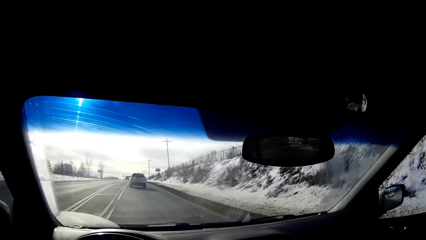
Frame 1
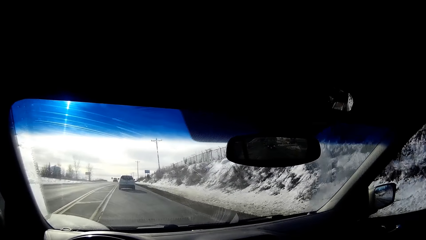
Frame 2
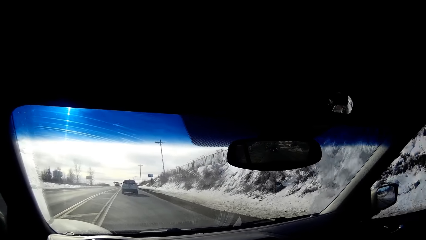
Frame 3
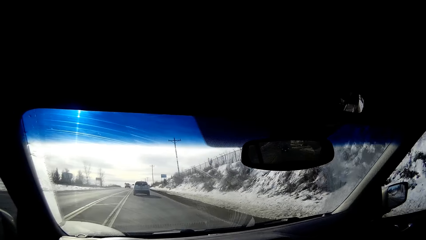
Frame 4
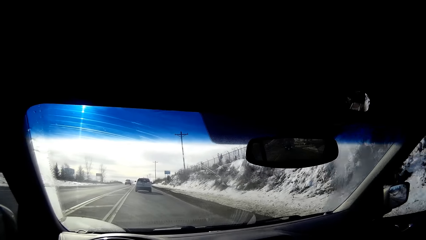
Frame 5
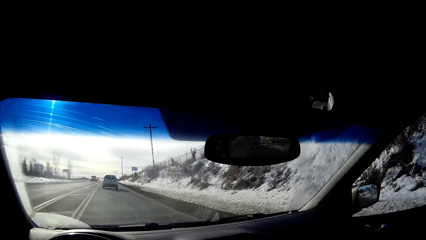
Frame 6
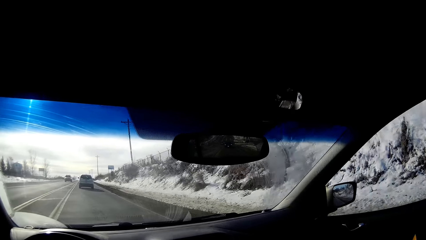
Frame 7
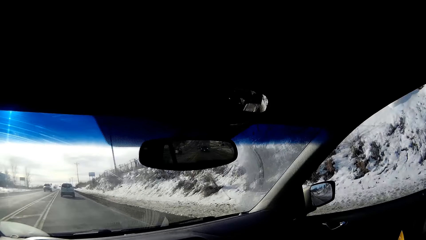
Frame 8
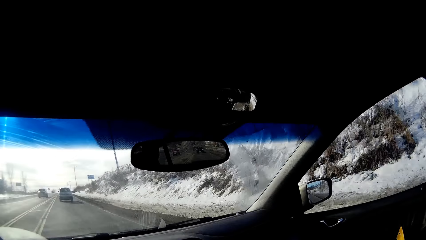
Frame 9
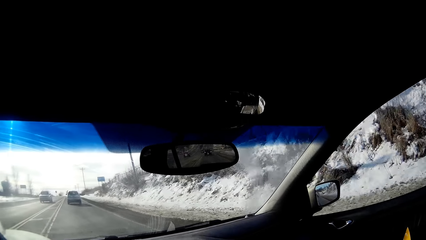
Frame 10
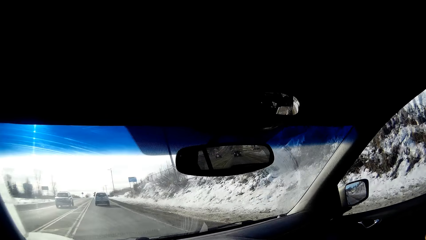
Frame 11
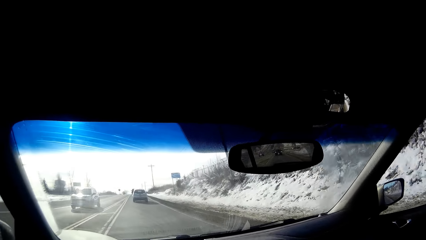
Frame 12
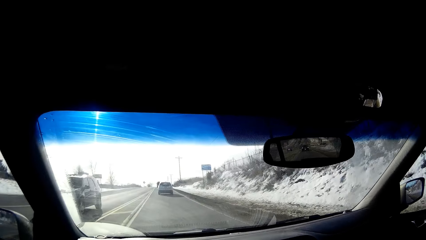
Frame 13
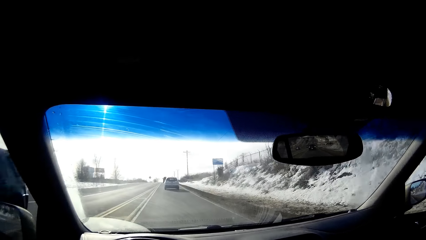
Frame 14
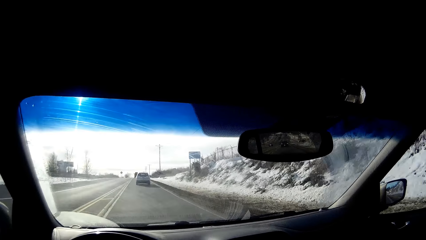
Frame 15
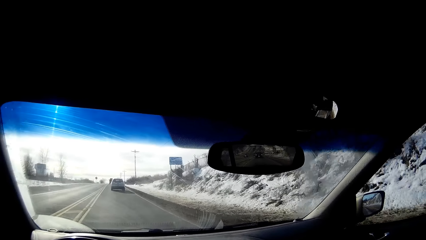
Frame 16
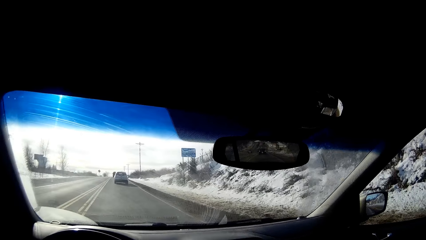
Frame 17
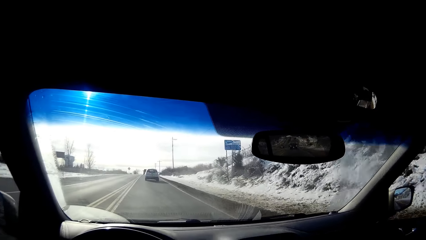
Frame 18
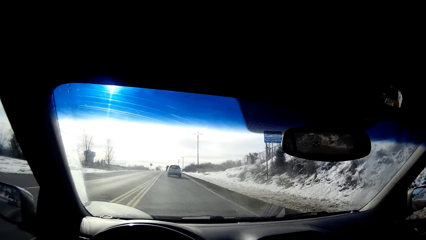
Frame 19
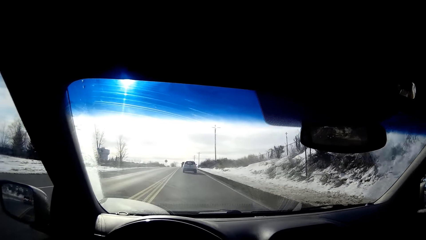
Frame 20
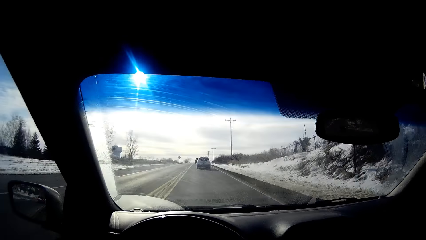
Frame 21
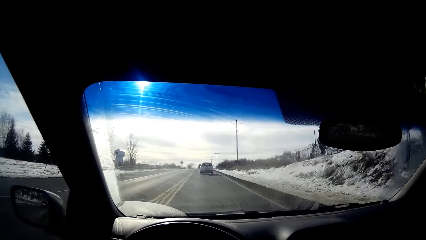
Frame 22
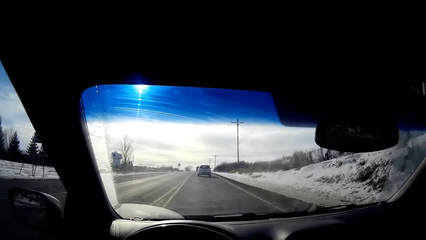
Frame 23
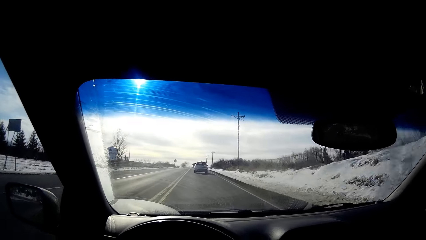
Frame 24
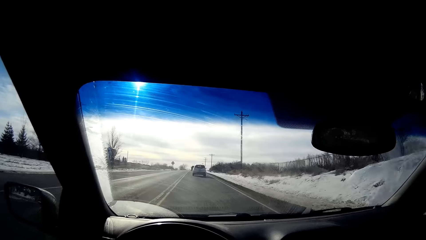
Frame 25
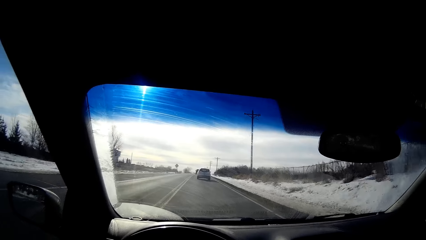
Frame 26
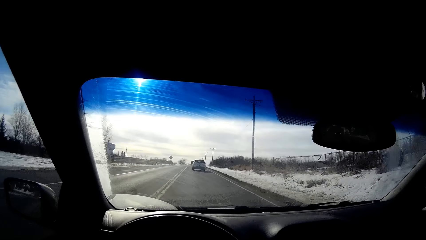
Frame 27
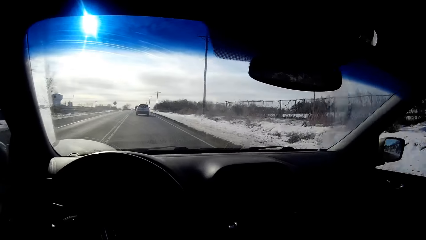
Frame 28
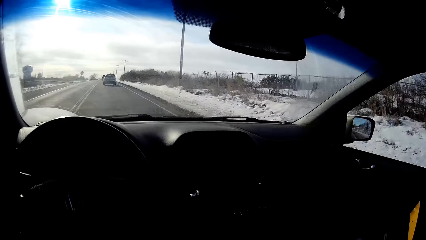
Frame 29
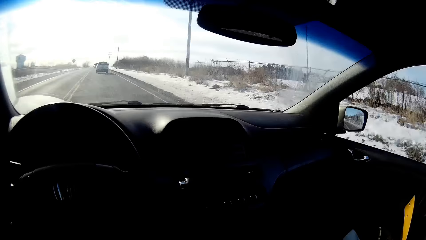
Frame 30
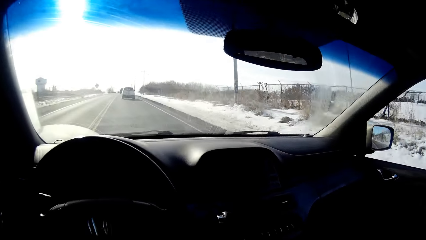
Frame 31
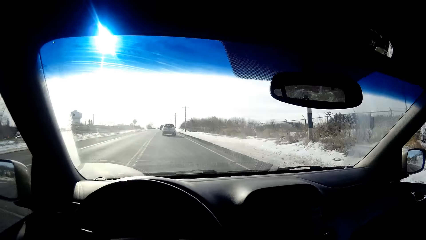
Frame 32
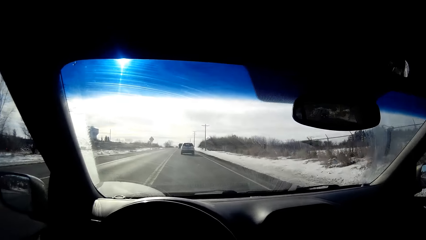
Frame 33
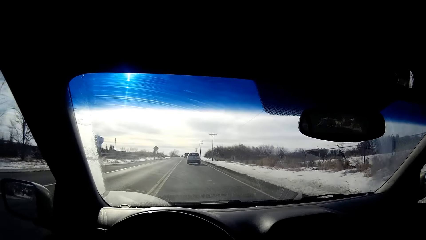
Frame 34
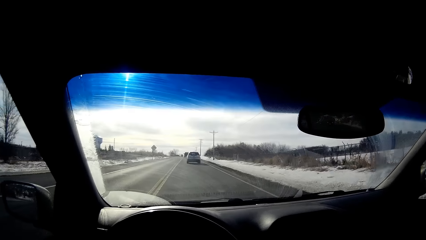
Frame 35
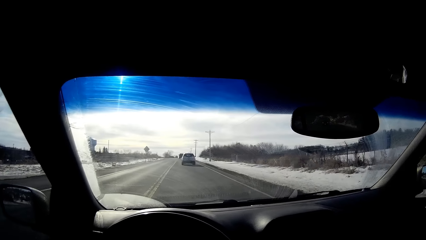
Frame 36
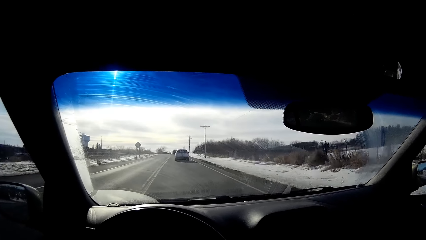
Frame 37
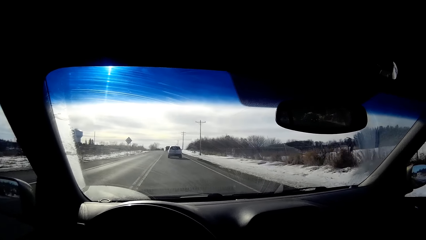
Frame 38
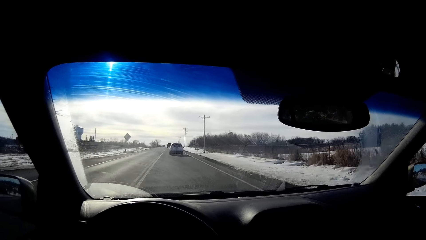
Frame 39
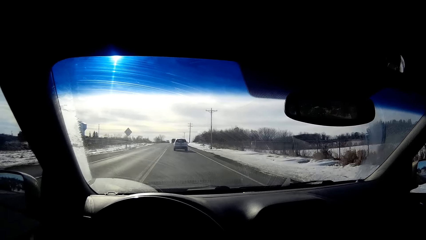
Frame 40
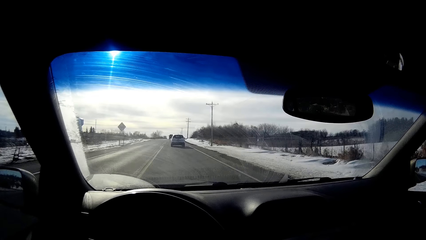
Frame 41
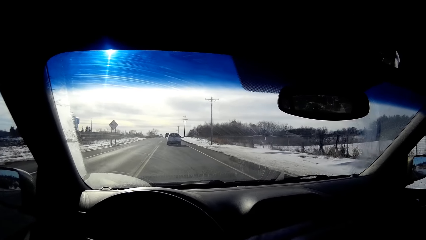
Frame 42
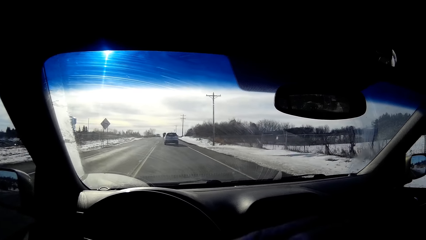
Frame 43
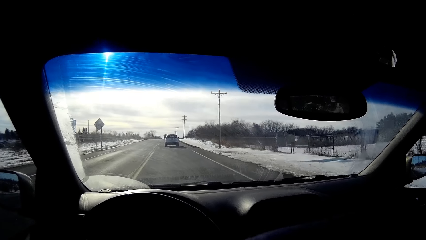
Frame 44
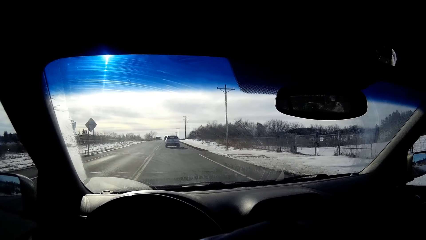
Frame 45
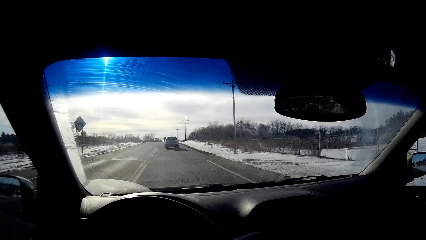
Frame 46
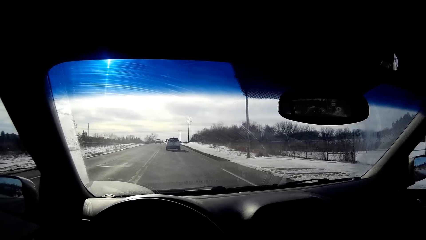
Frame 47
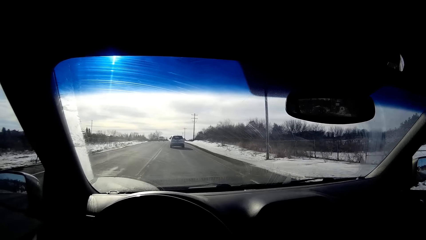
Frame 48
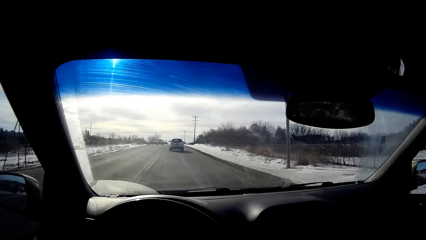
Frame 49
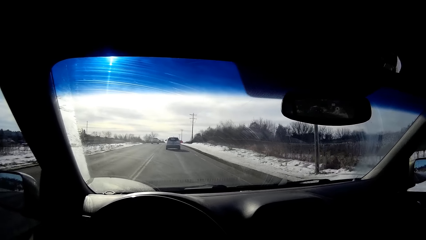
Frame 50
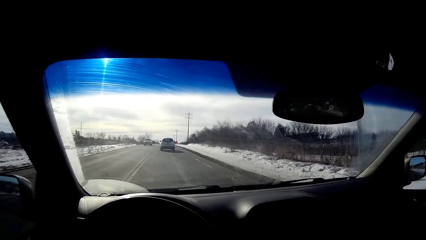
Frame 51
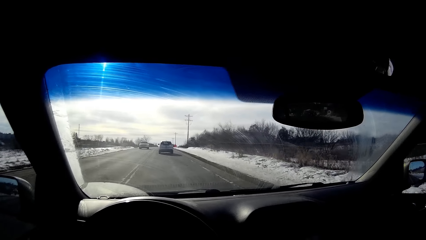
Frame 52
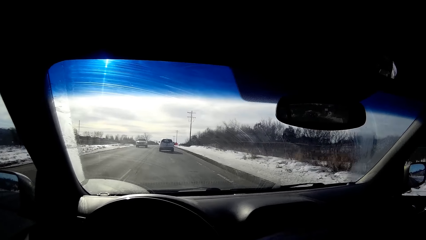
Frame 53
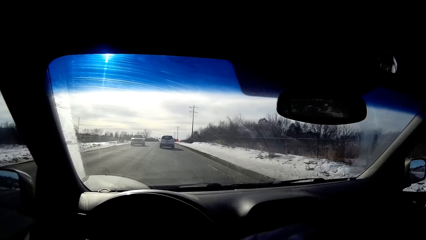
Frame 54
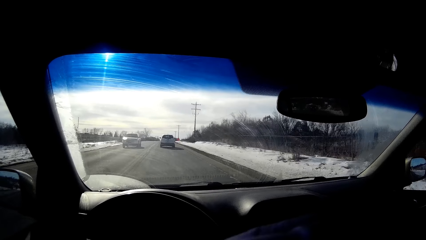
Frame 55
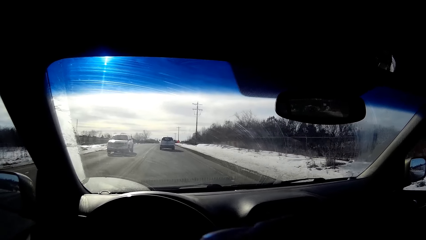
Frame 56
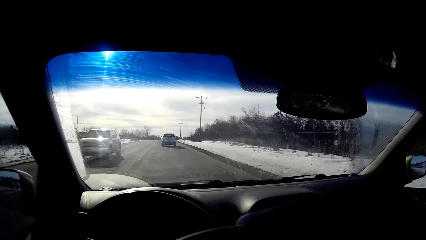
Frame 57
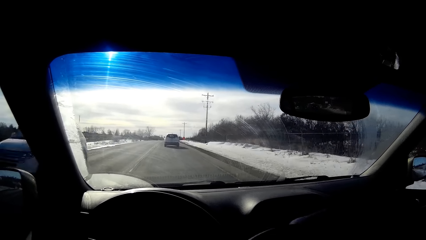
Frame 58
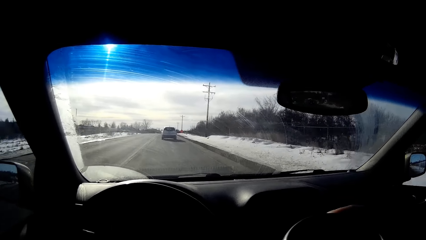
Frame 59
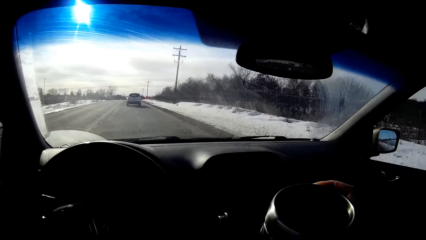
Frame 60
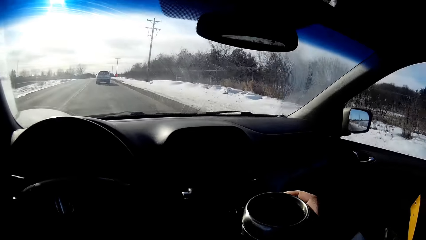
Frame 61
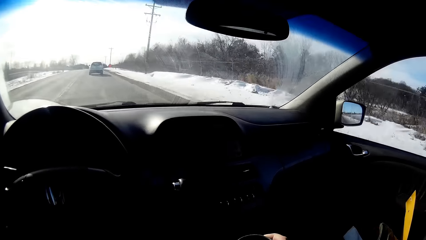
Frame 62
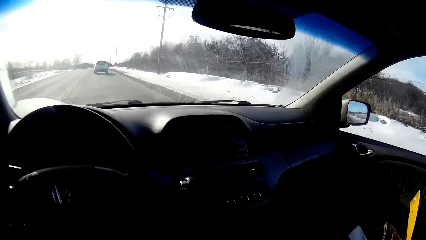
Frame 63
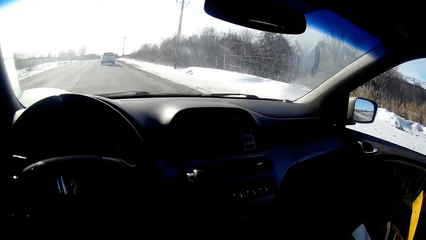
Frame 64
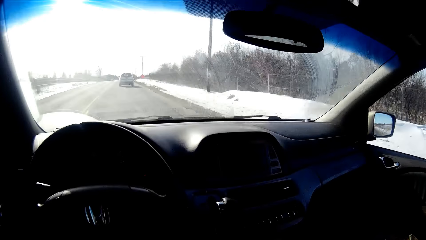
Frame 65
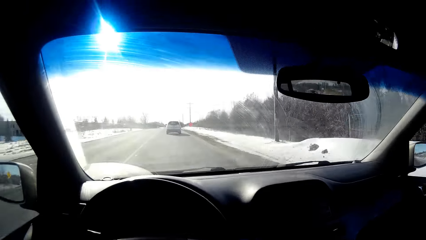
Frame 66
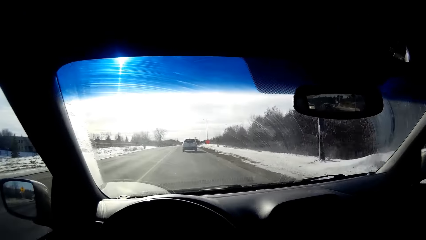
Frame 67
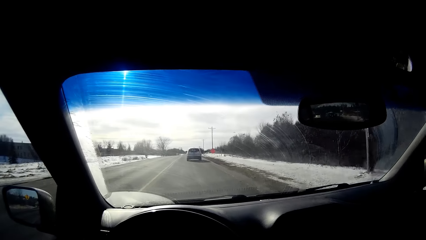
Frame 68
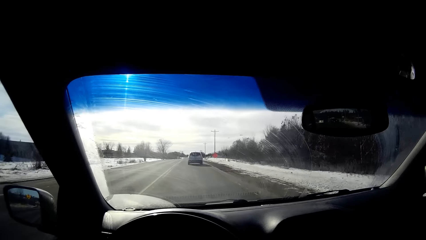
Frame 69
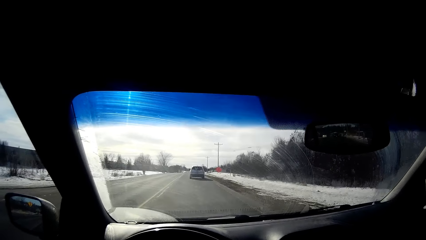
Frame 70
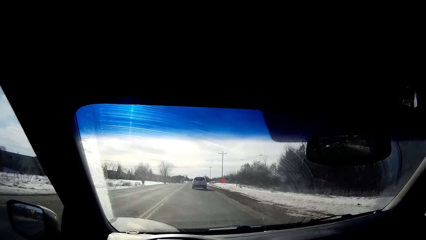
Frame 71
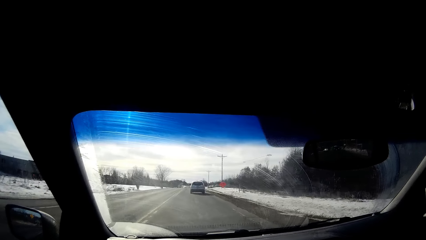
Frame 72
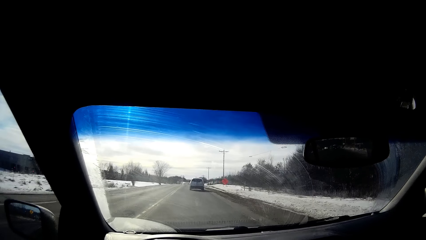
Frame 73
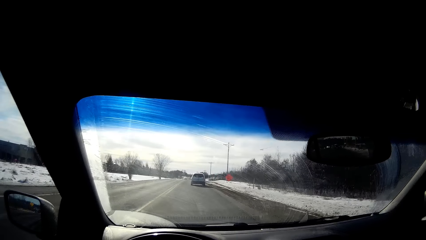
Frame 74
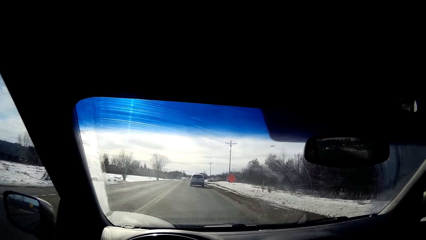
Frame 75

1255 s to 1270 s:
The camera wearer drives the car along the tarmac road. They move down the mug. They hold the drink. They drive the car along the tarmac road.
